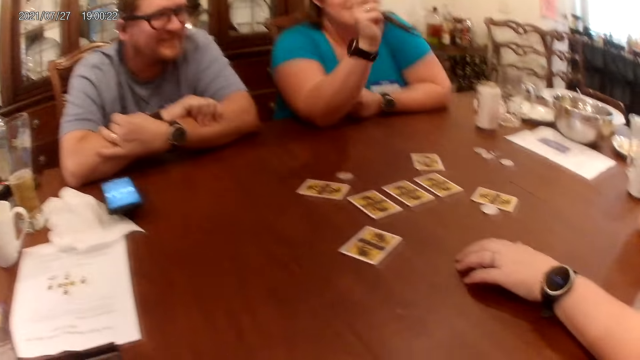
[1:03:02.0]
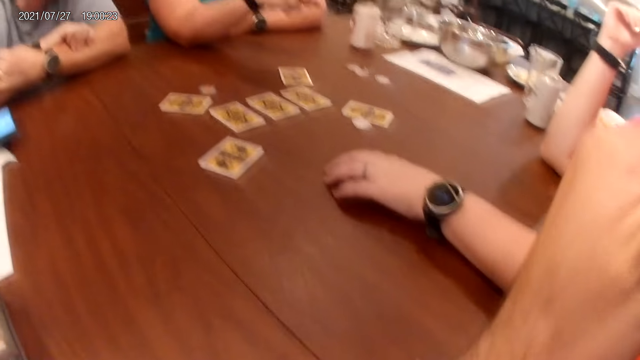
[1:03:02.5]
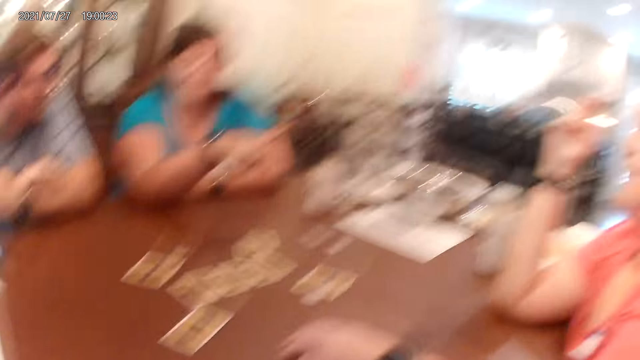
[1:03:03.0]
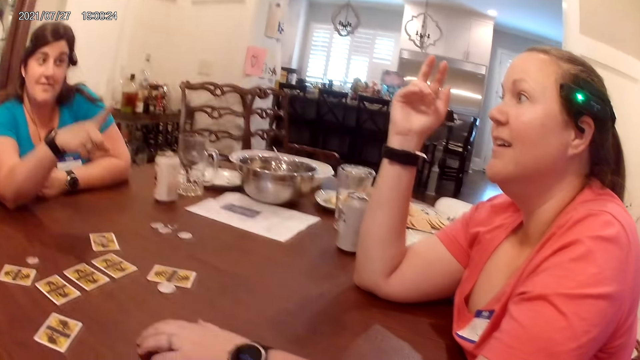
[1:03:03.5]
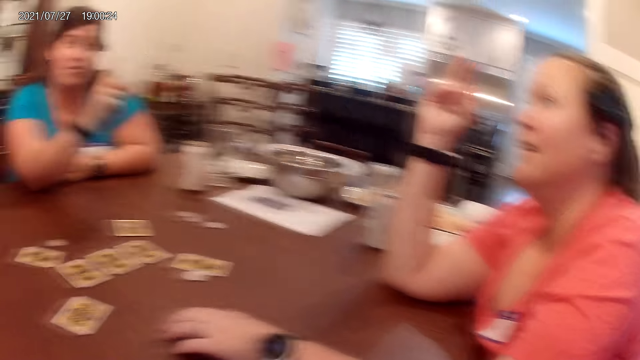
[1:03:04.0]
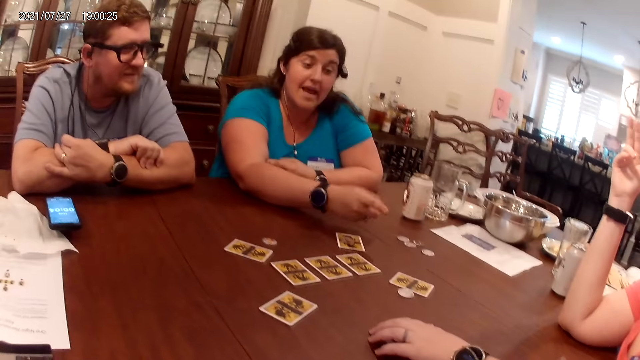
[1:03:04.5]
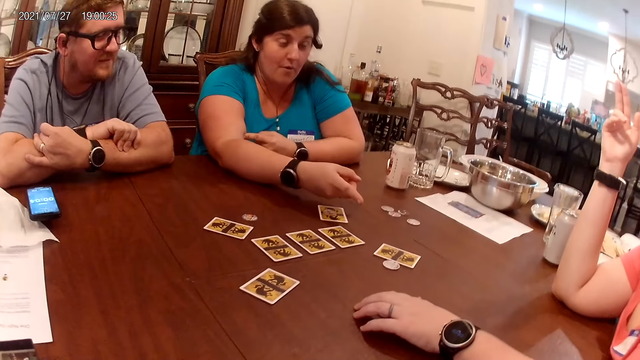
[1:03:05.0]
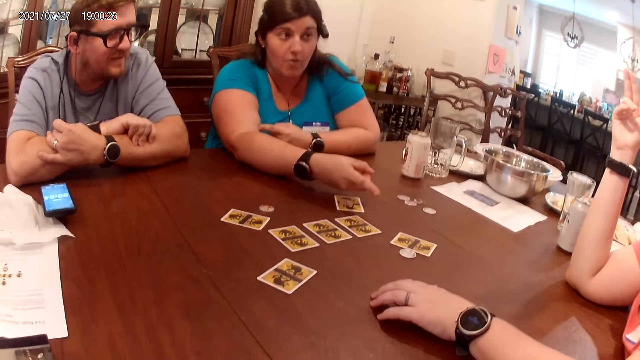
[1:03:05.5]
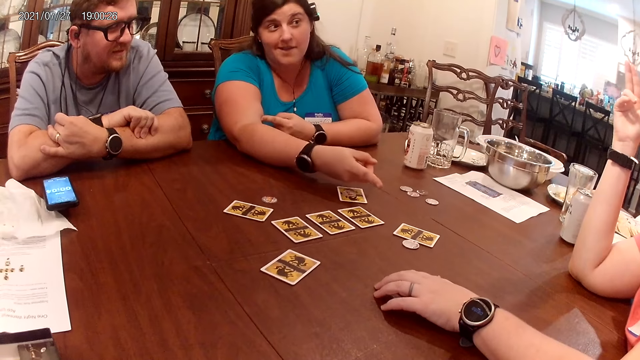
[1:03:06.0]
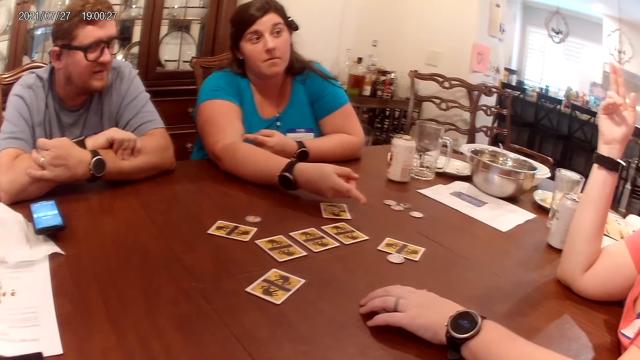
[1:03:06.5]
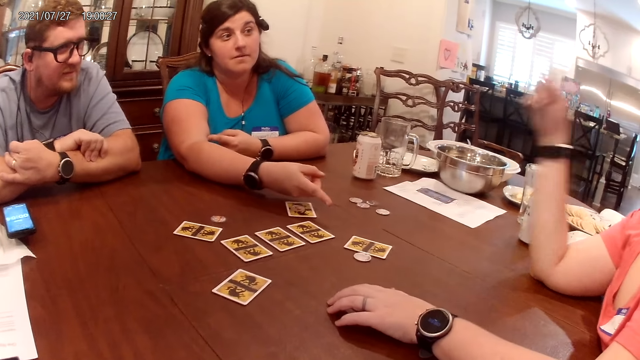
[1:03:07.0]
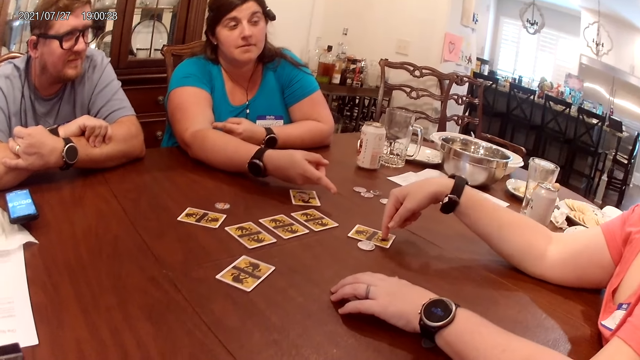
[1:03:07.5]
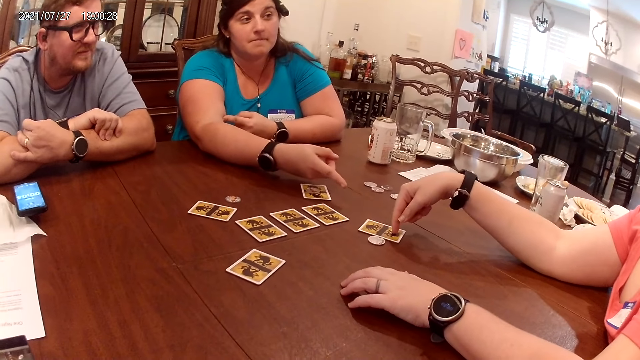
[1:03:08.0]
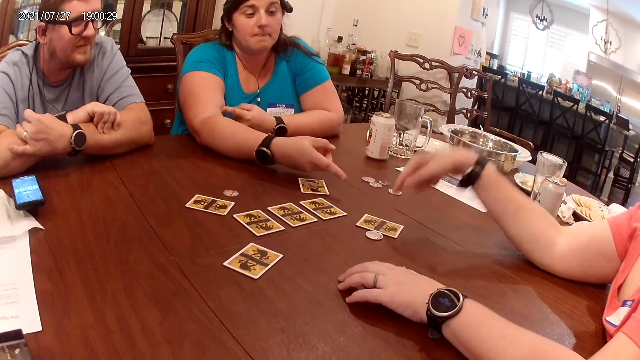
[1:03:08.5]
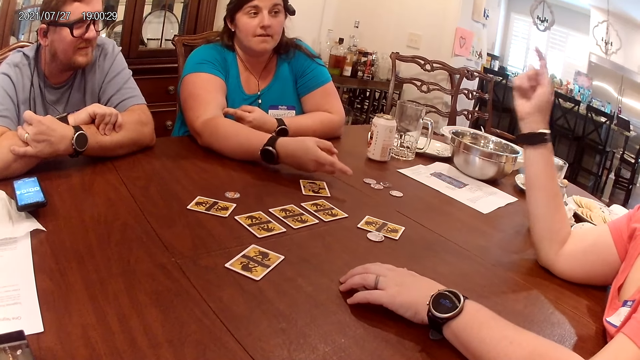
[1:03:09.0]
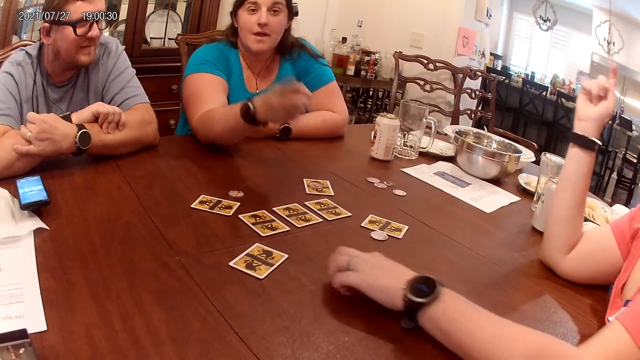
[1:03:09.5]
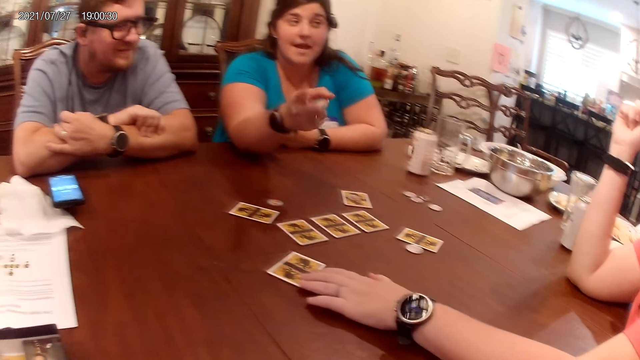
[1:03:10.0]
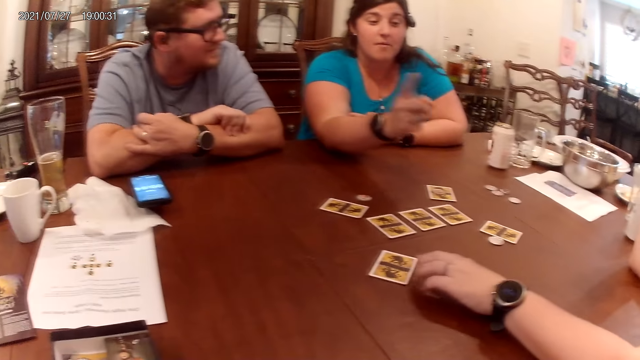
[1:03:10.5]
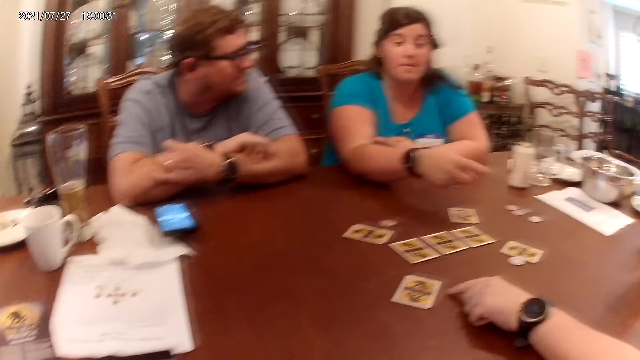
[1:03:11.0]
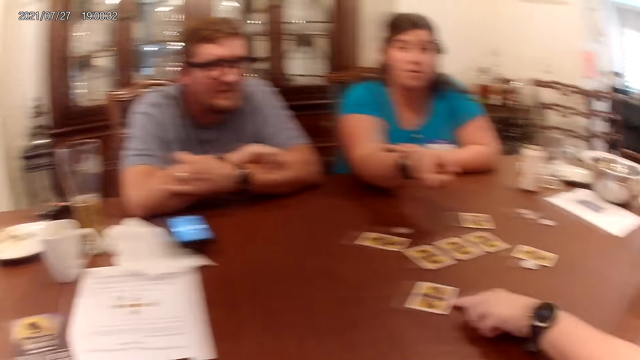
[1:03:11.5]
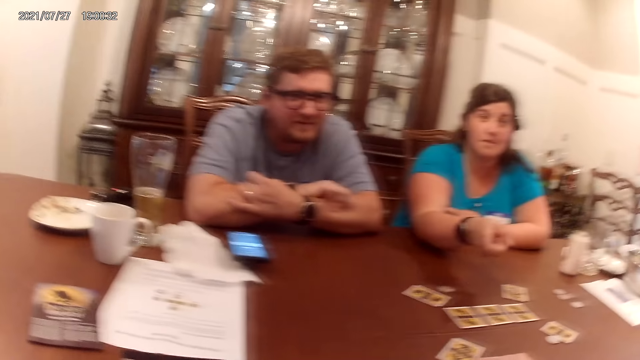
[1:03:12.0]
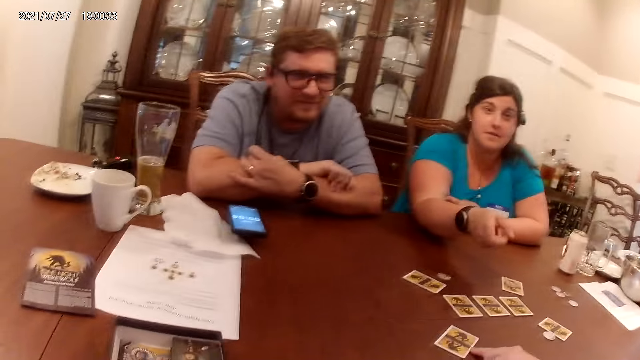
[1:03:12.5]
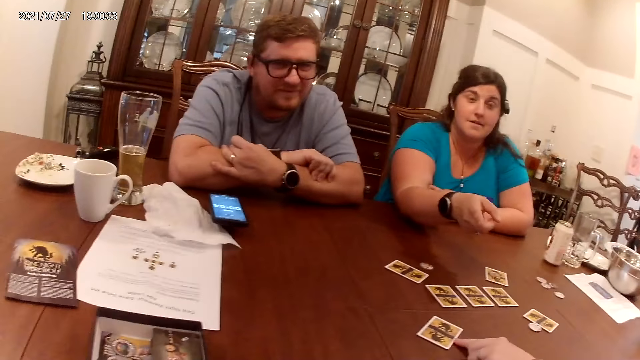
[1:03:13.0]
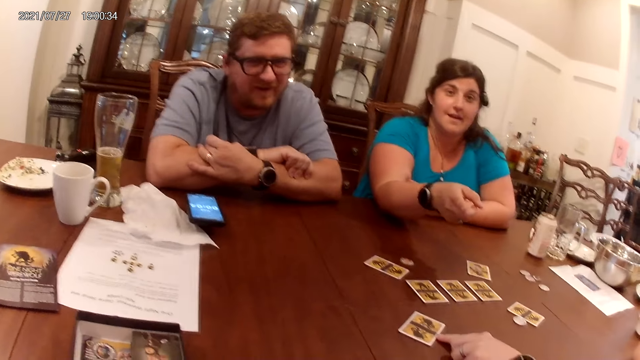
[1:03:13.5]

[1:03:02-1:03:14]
The woman touches the card on the table with her right hand. The woman touches the card on the table with her left hand. The camera wearer converses with everyone on the table.

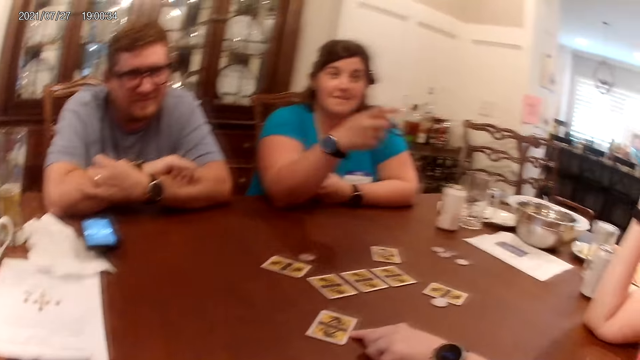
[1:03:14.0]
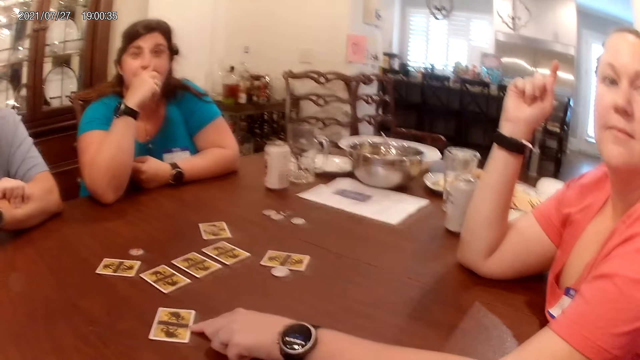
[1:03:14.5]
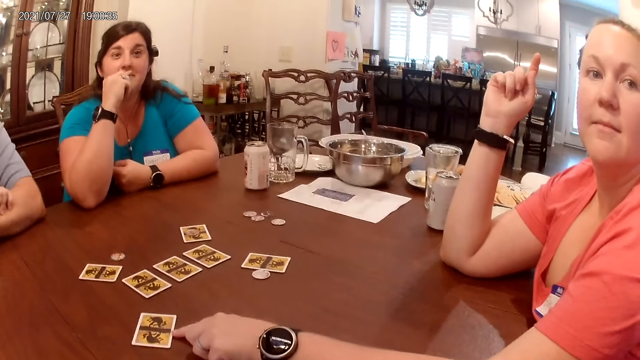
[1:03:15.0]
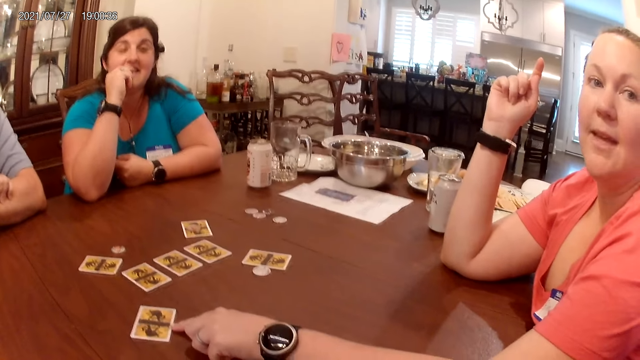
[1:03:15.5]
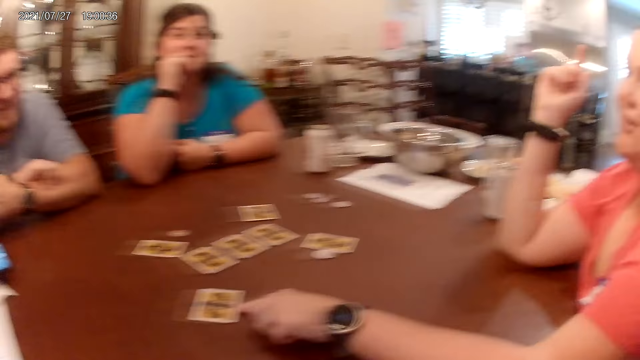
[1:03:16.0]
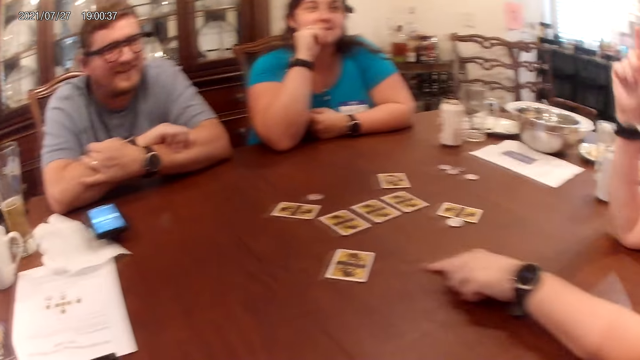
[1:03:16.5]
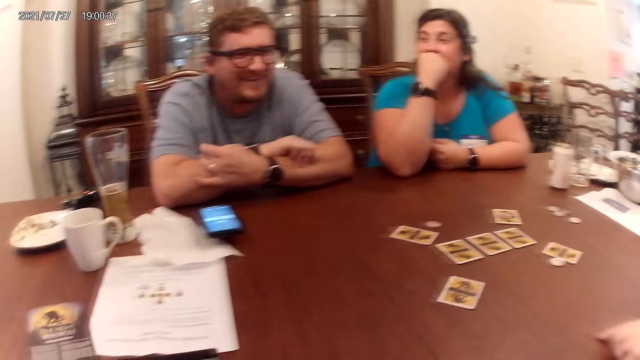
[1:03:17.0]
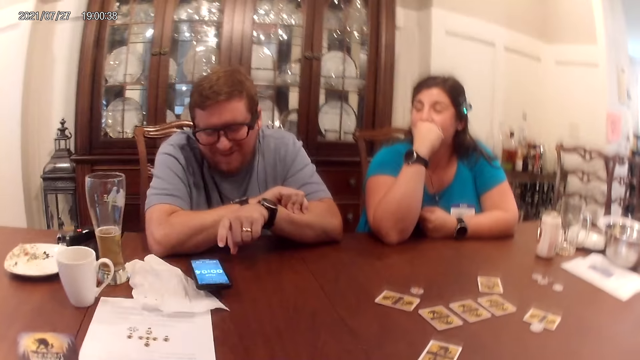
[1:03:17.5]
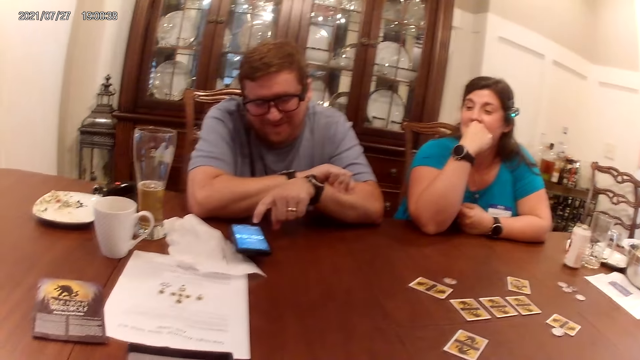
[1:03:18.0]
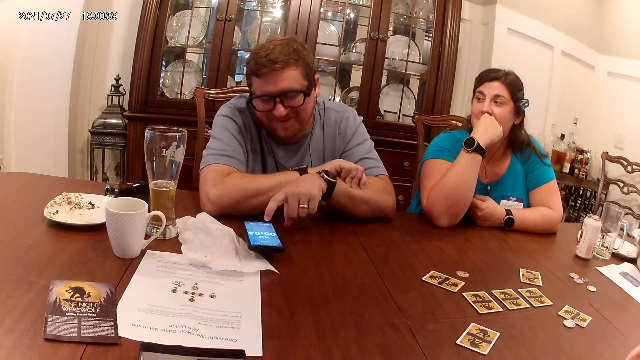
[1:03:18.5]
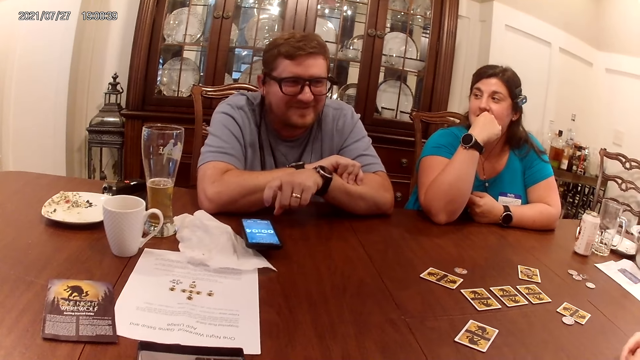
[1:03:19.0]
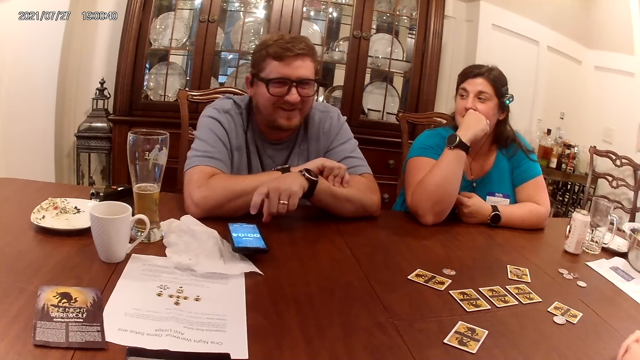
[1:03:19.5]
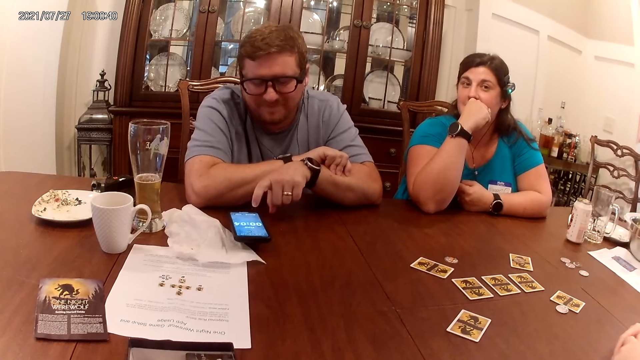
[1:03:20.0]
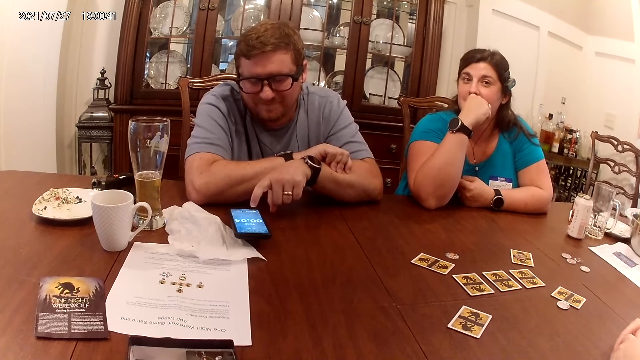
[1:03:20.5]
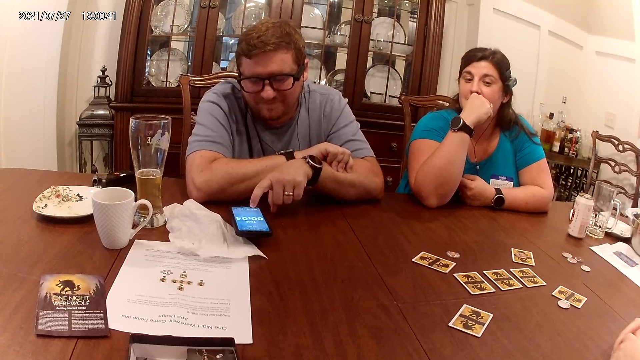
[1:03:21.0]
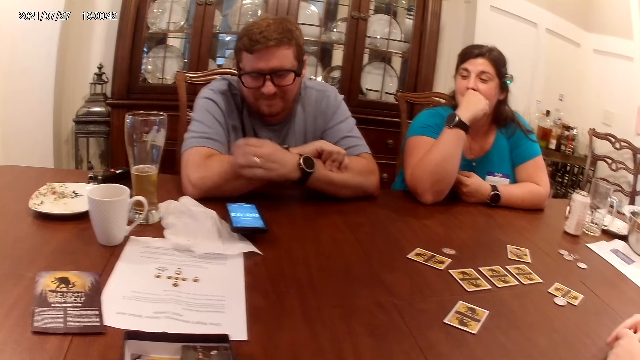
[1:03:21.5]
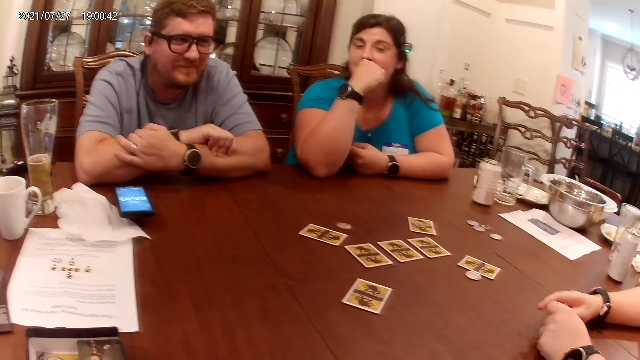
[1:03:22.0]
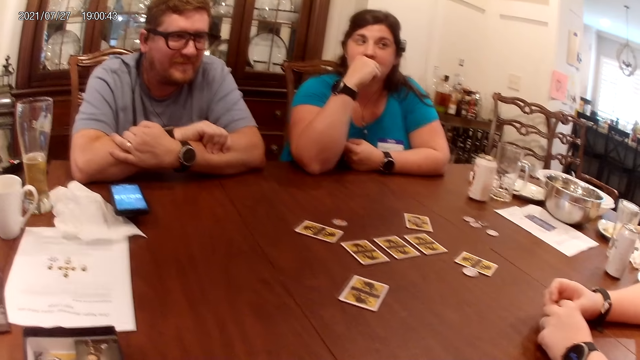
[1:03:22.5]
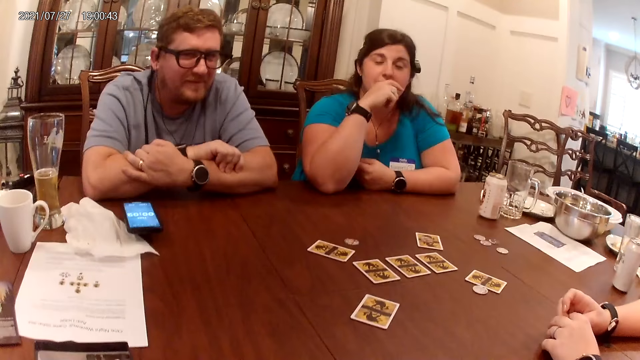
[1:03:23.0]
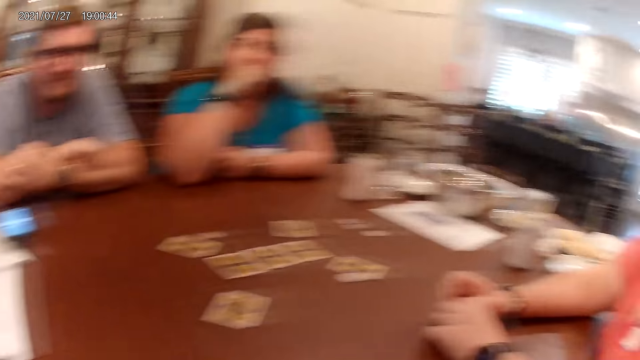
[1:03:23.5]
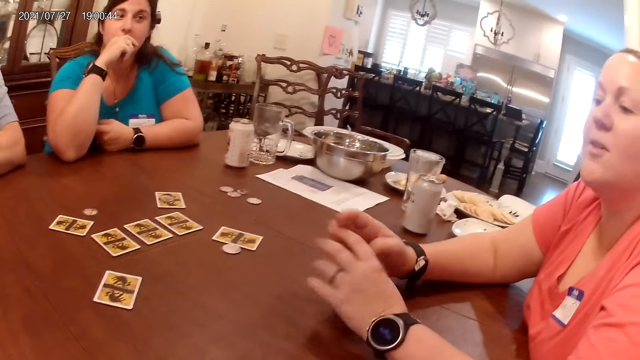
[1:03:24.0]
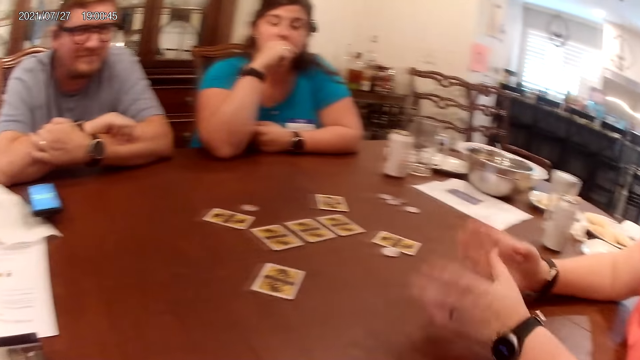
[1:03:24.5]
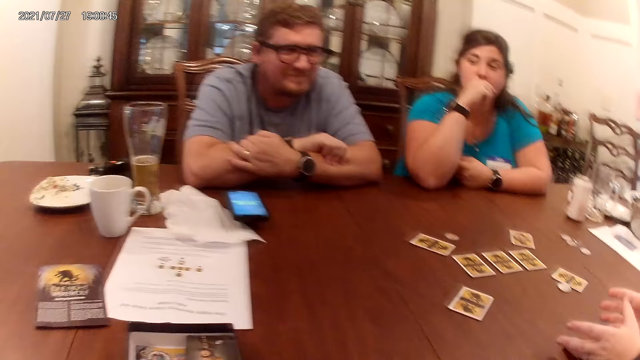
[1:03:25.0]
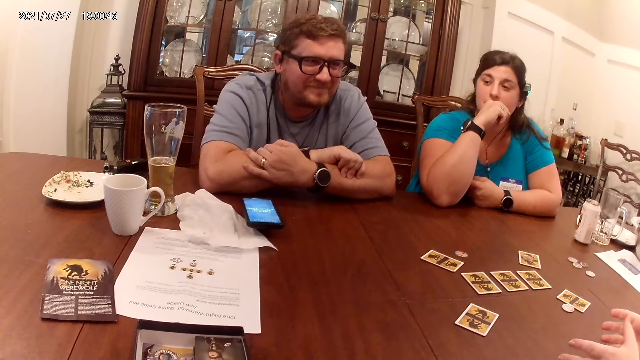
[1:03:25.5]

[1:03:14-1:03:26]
A woman converses with a man. Another woman converses. The man converses. The man converses again. The man points at the phone. The camera wearer touches the phone screen on the table with his left hand. The man touches the phone. The first woman converses with the camera wearer, the man, and the other woman.
